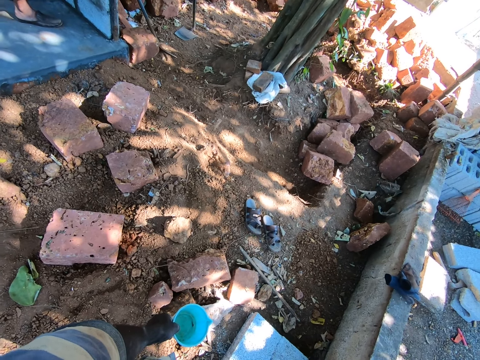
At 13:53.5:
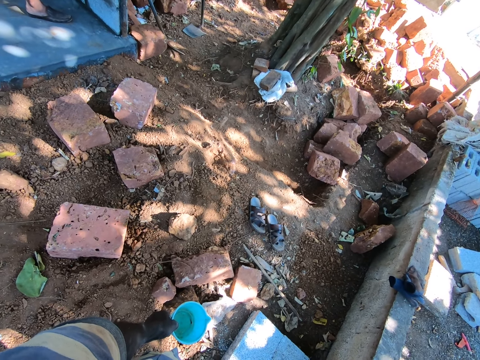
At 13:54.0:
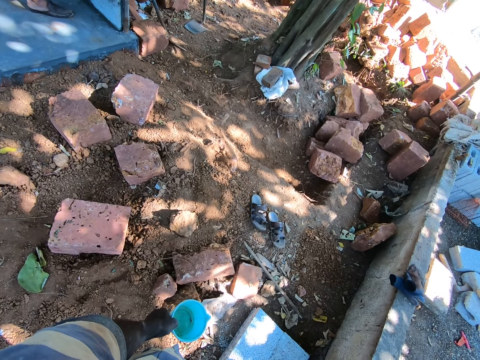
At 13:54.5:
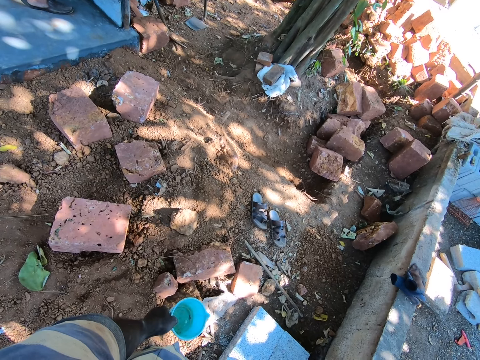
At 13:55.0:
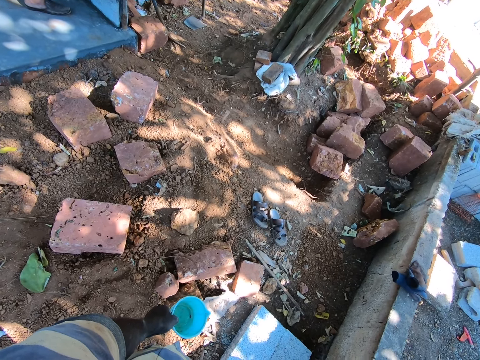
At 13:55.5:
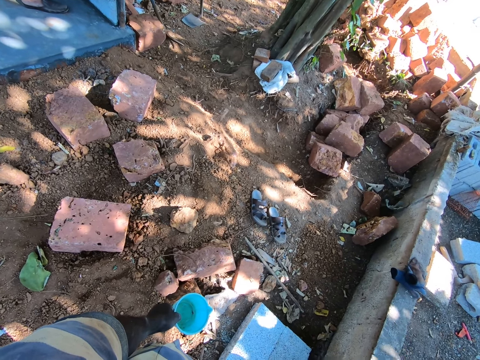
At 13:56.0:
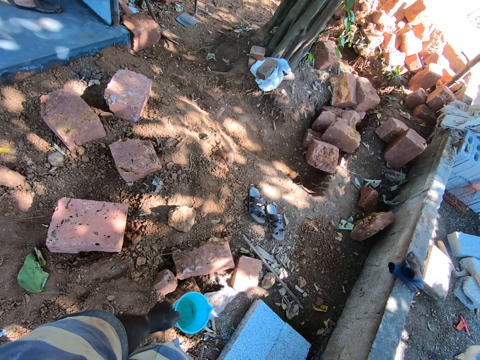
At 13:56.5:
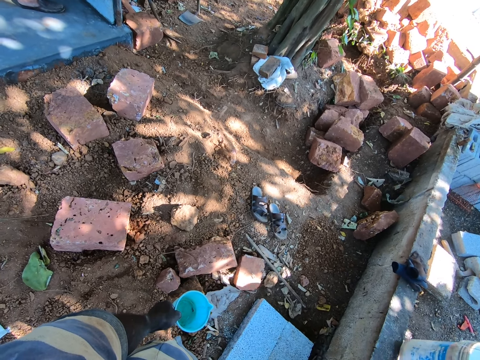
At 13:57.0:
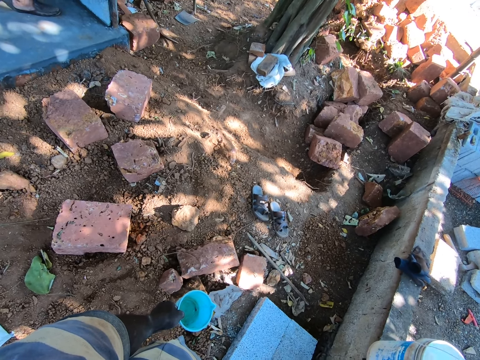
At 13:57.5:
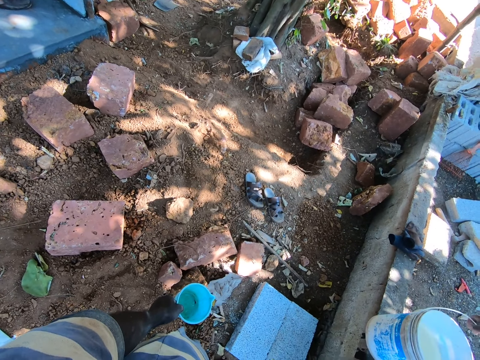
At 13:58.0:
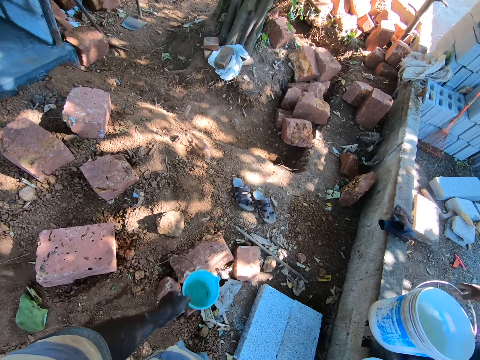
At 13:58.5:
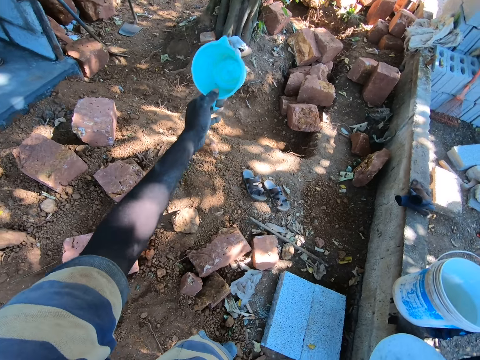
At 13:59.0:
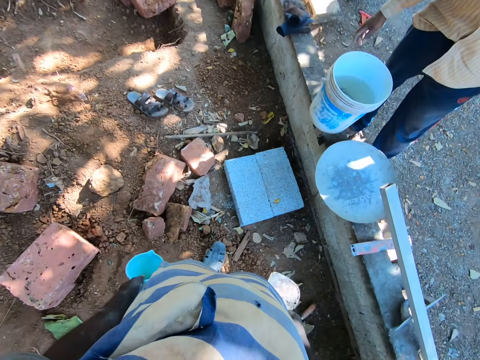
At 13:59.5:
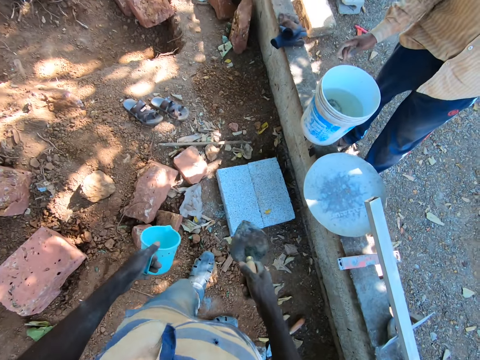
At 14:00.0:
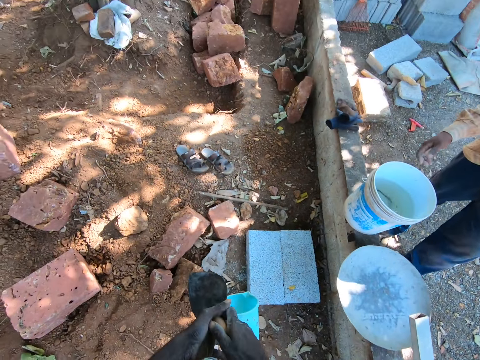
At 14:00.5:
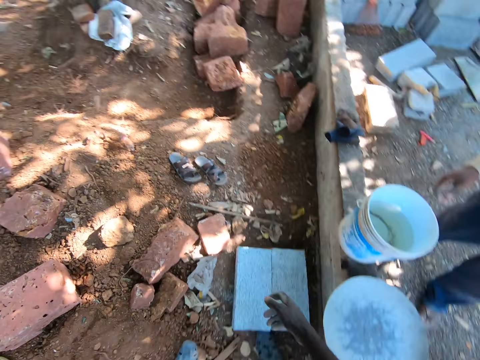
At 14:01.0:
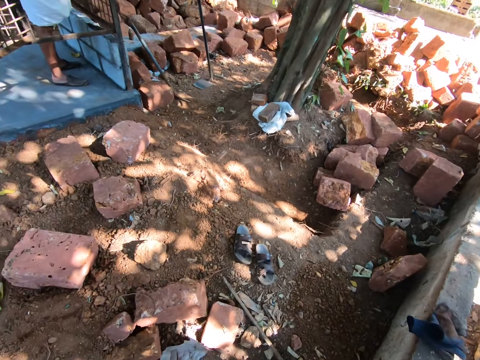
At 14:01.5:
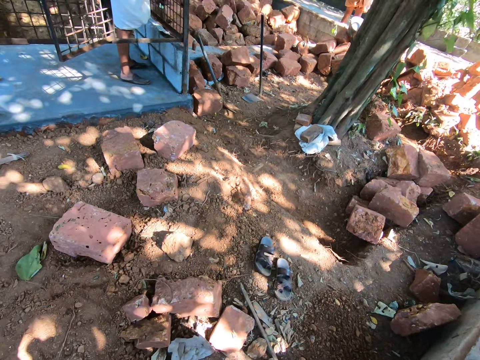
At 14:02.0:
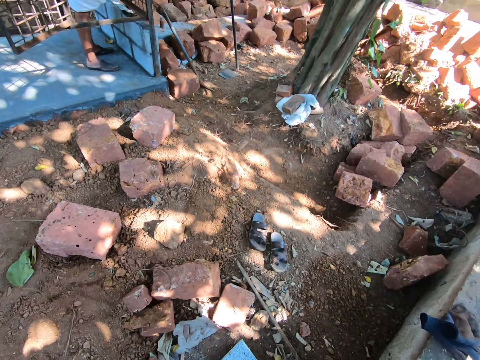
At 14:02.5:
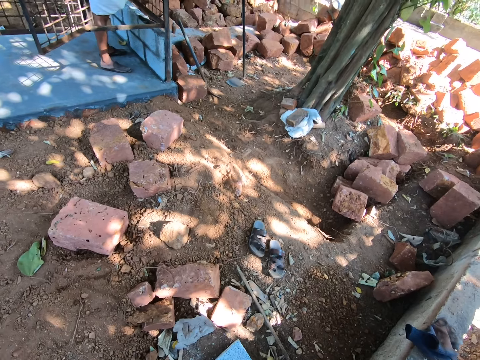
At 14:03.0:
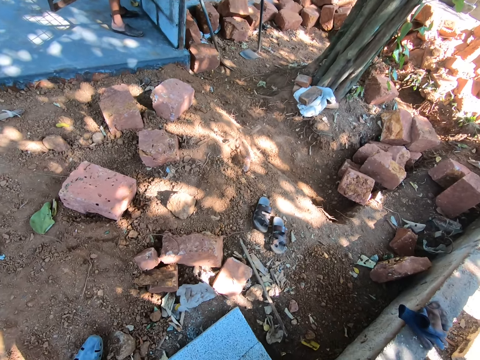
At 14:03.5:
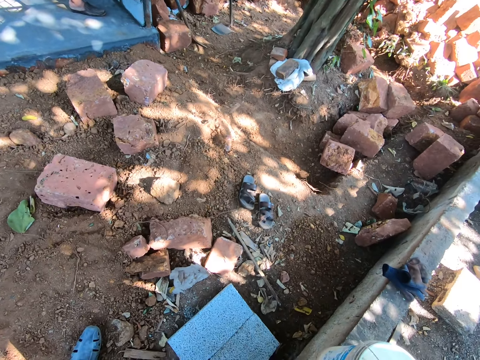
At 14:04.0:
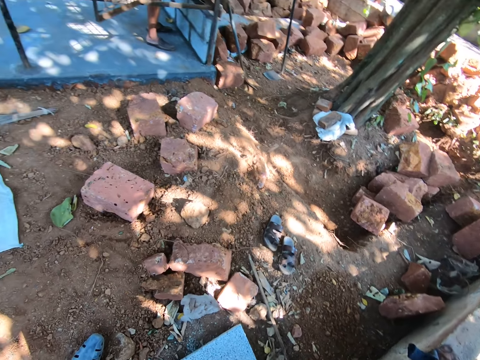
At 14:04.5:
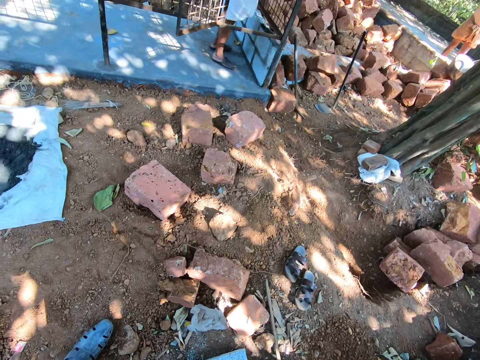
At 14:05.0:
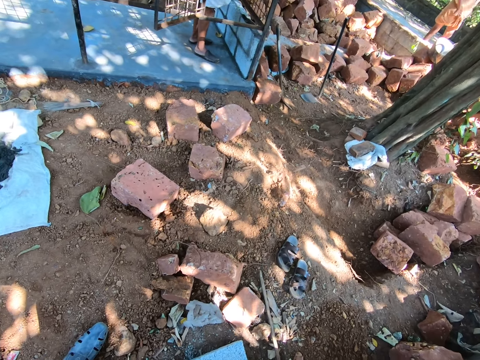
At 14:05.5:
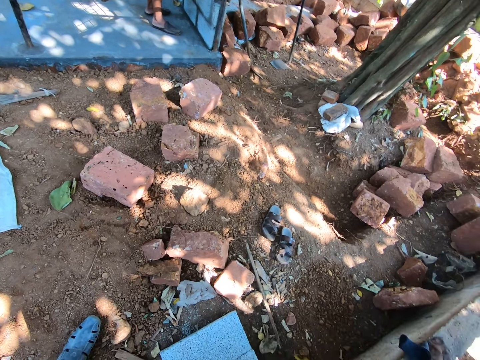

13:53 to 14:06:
A man drops a bucket of water on a pavement with his right hand. The camera wearer moves a hand trowel from his right hand to his left hand. He carries the bucket of water.

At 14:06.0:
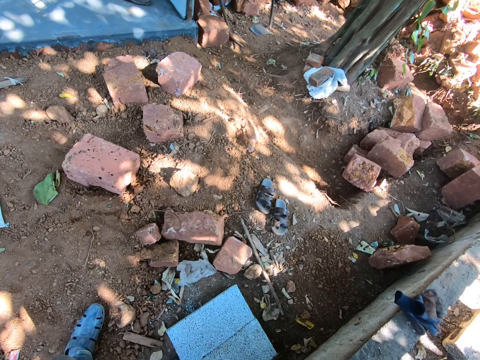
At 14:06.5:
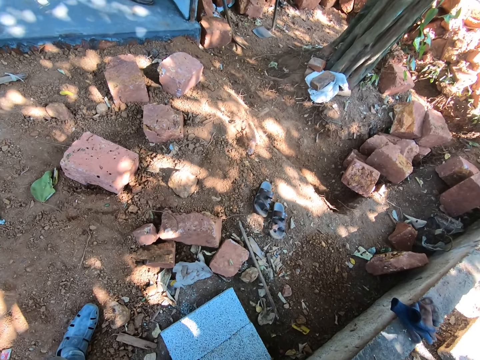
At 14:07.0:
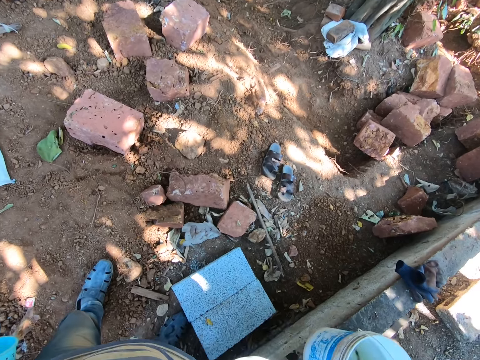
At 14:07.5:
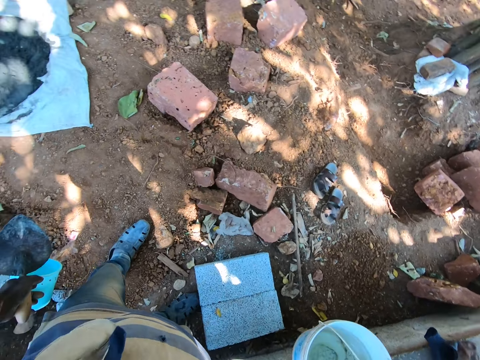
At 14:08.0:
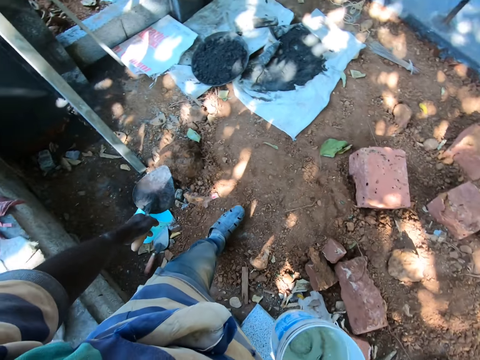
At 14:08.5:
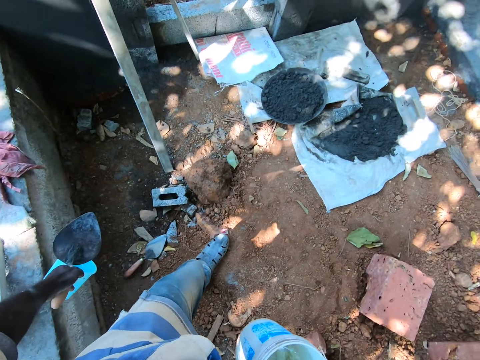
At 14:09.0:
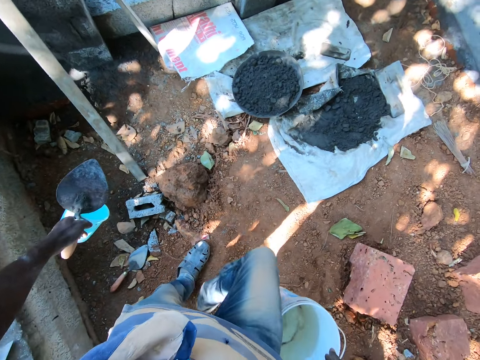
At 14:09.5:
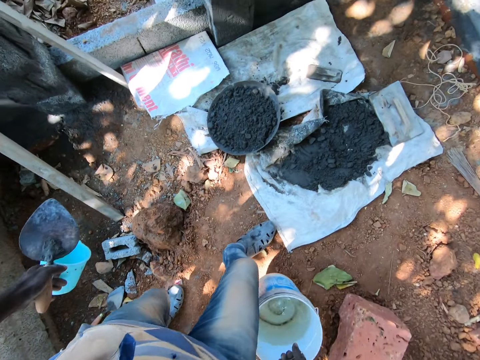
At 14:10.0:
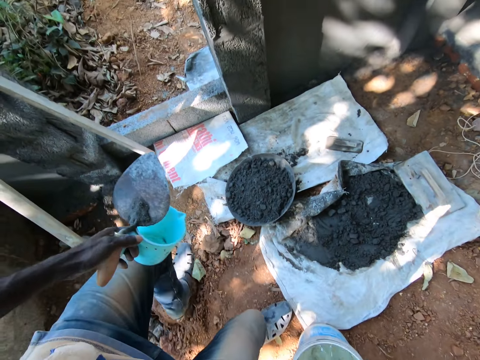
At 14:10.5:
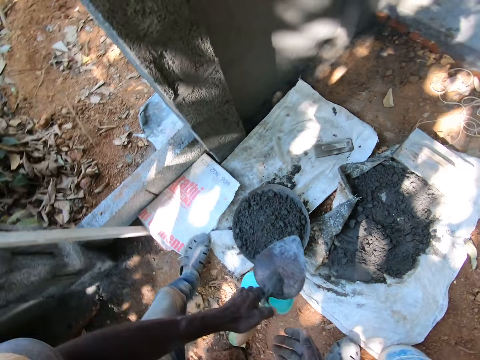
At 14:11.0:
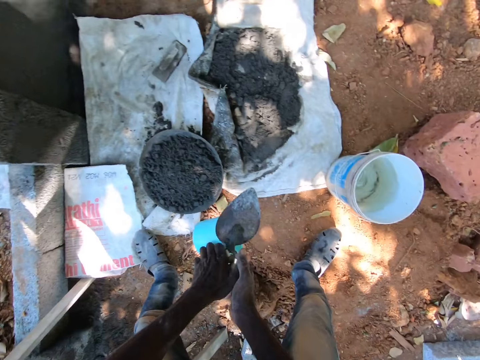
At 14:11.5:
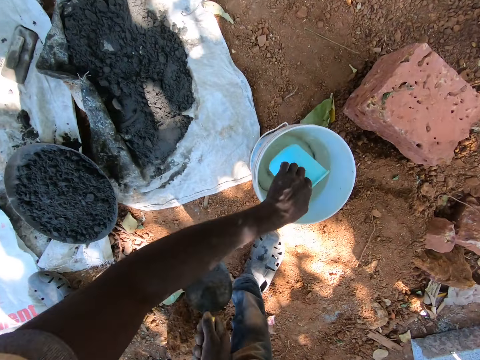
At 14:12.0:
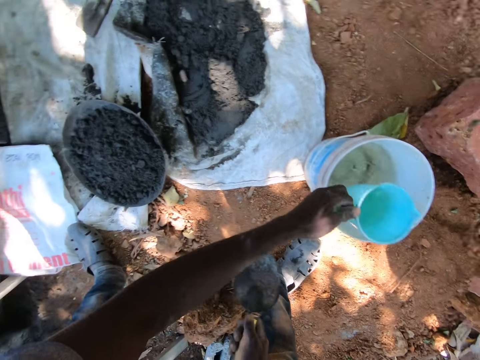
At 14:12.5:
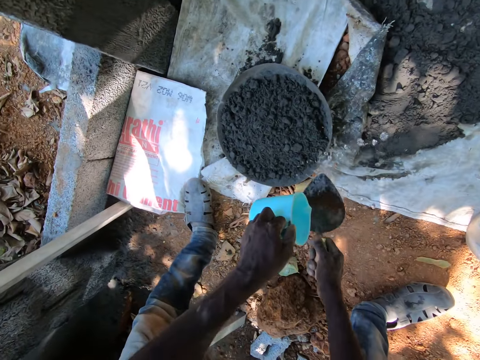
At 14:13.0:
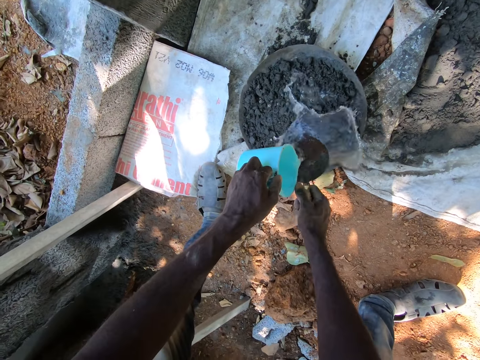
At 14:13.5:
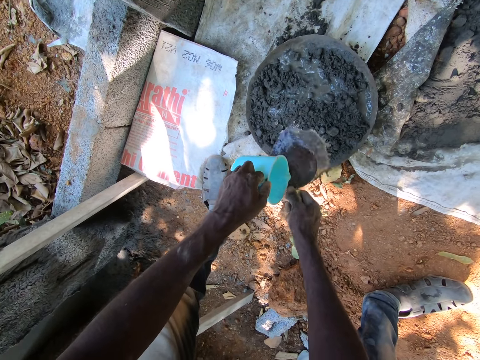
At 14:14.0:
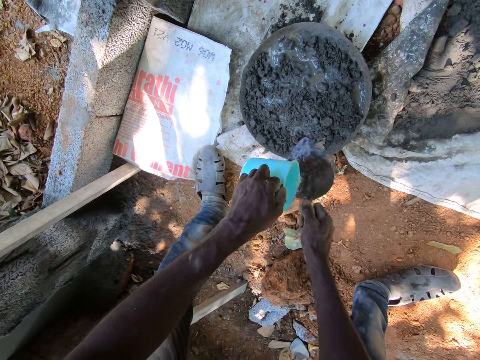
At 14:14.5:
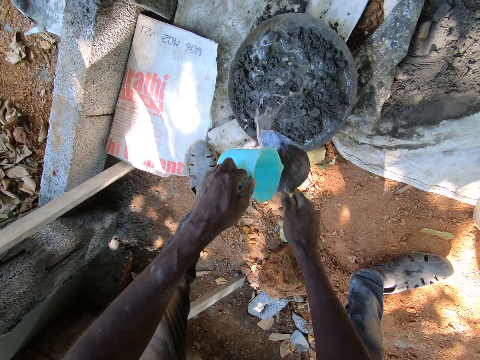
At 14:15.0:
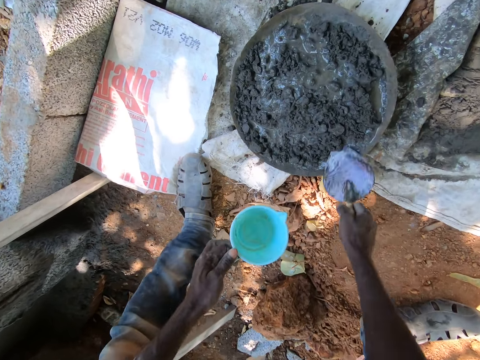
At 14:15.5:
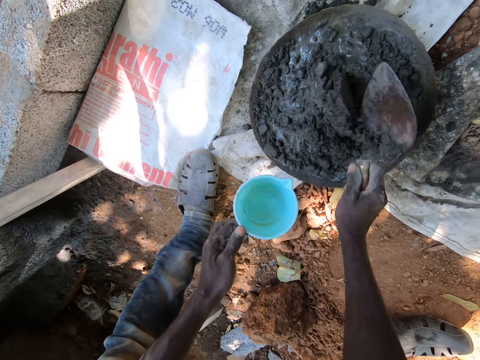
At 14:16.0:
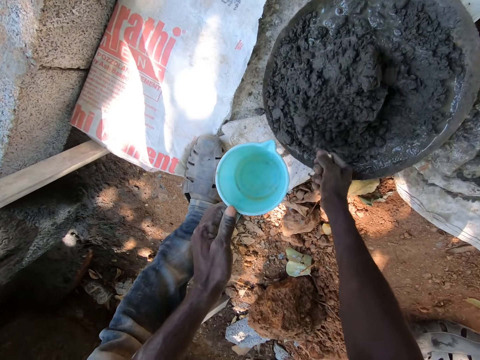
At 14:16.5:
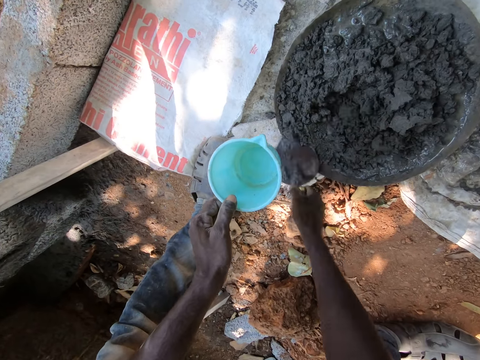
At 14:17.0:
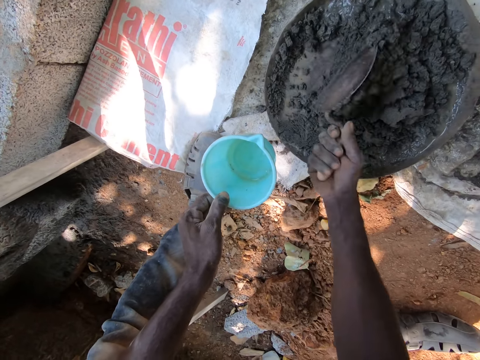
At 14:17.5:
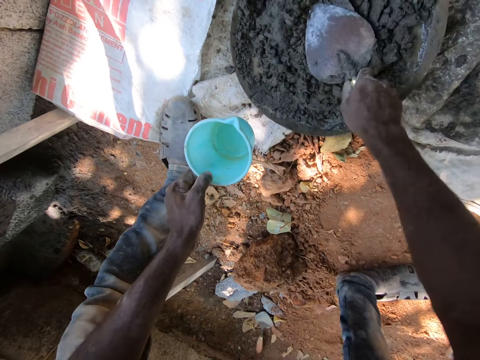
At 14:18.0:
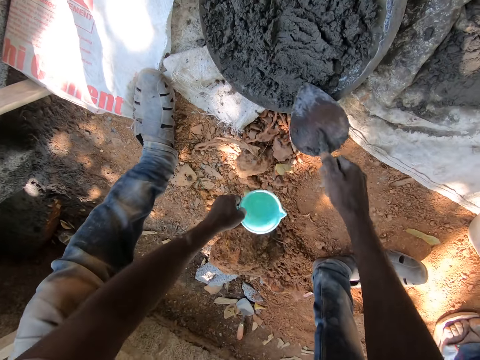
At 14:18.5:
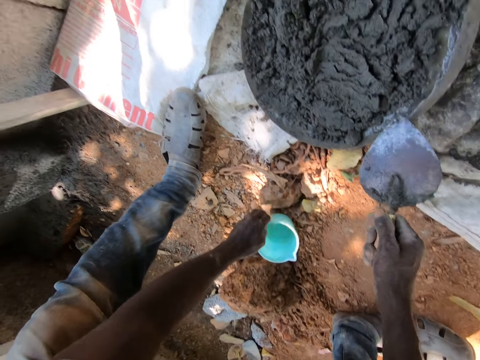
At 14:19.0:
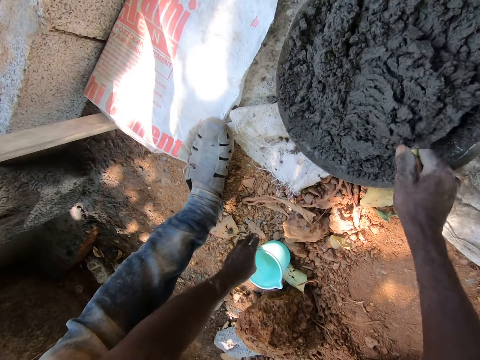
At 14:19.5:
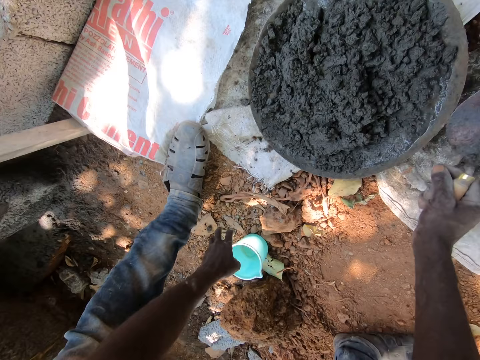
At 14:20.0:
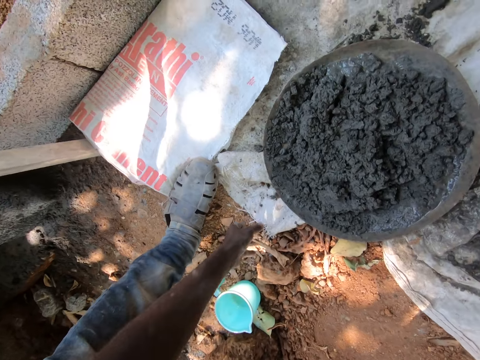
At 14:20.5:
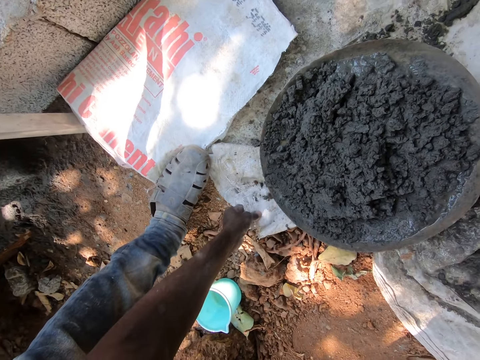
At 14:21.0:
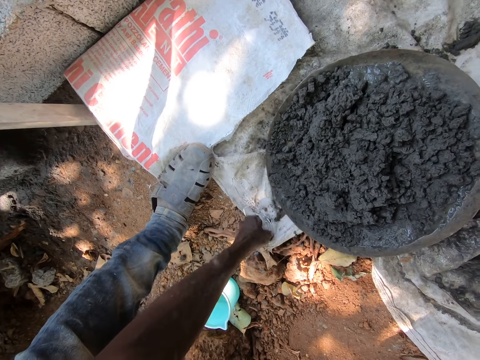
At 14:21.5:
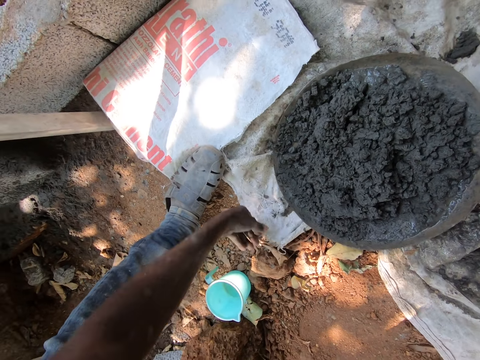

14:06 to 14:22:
The camera wearer takes the bucket of water from the pavement with his right hand. He drops the bucket of water on the ground with his right hand. He moves a hand trowel from his left hand to his right hand. He takes water from the bucket of water with the cup in his left hand. He spreads water from the cup on cement paste in a construction pan on the ground with the hand trowel in his right hand. He mixes the cement paste in the construction pan with the hand trowel in his right hand. He drops the cup on the ground with his left hand. He adjusts a sack on the ground with his left hand.
